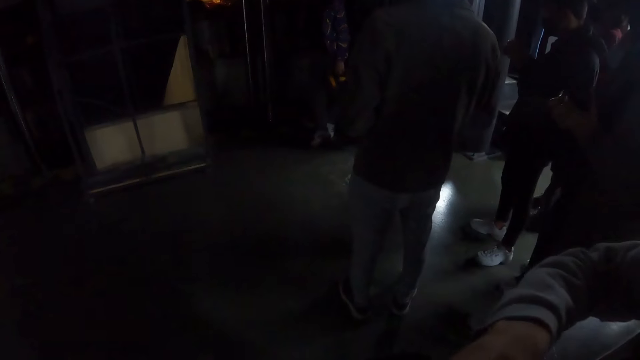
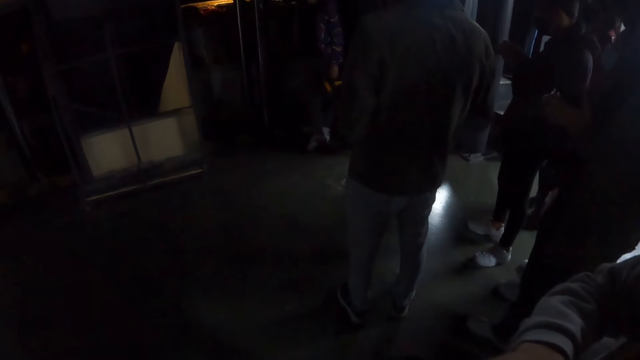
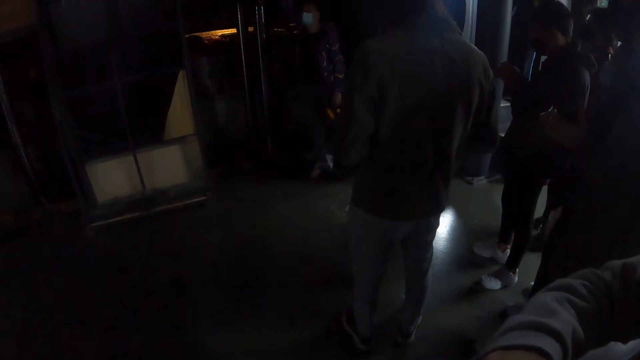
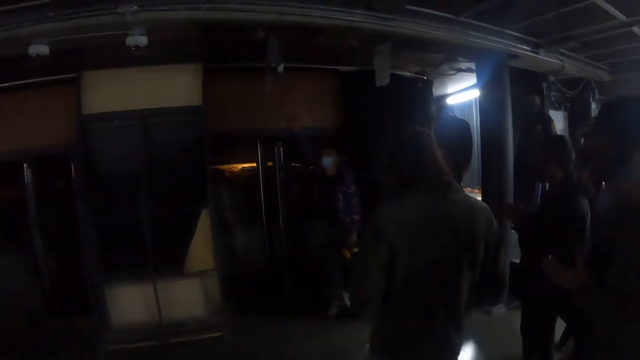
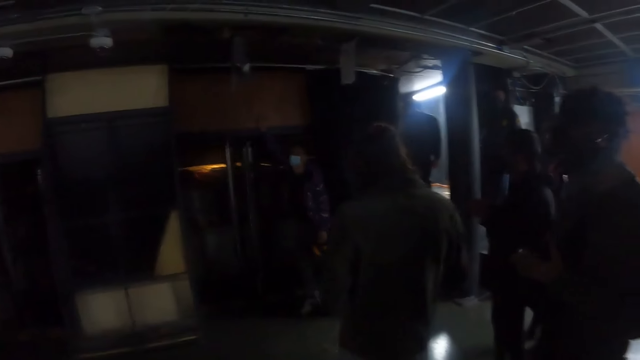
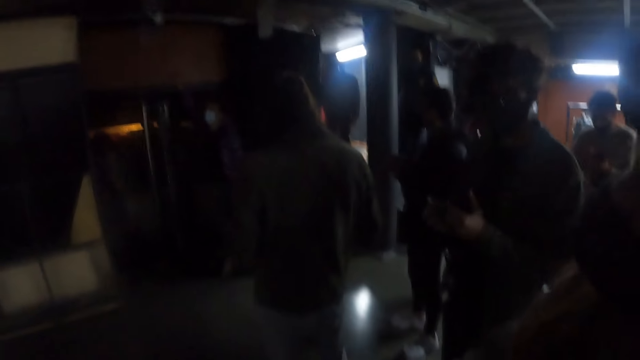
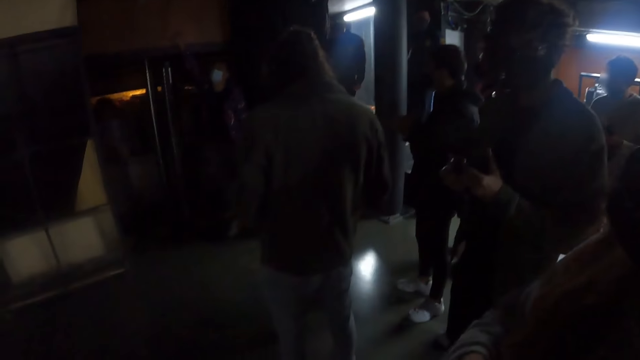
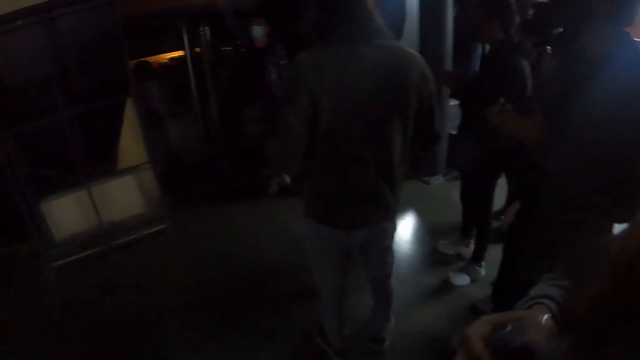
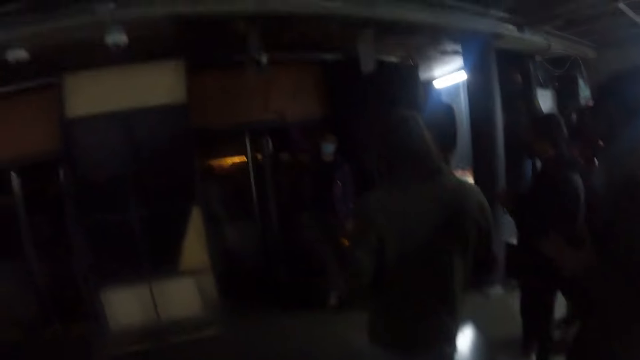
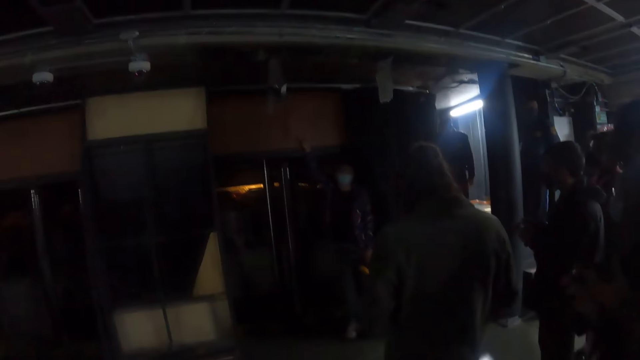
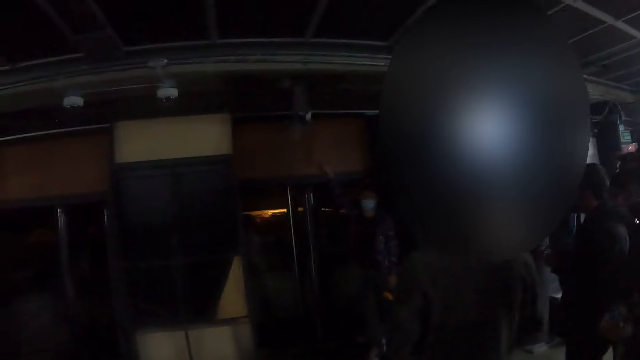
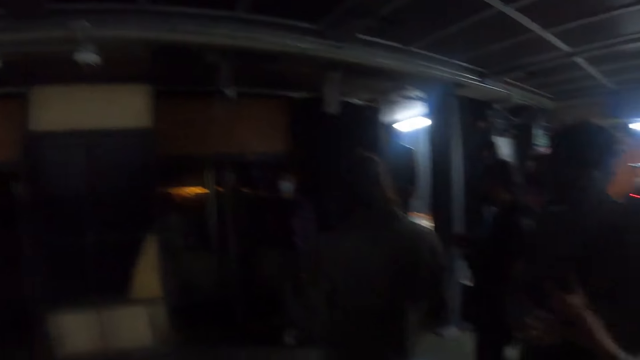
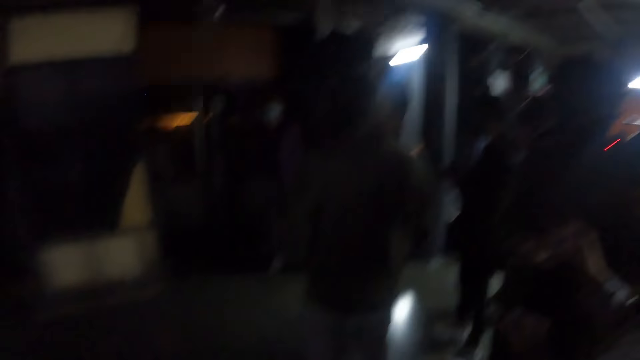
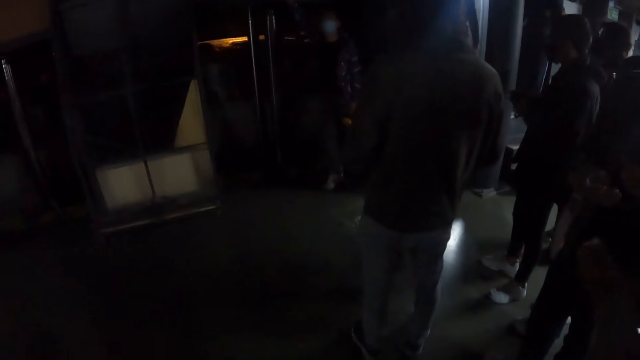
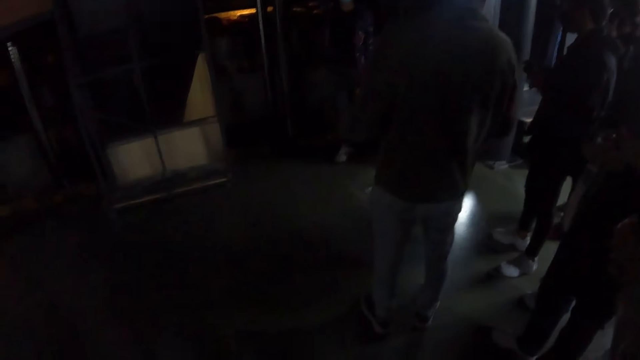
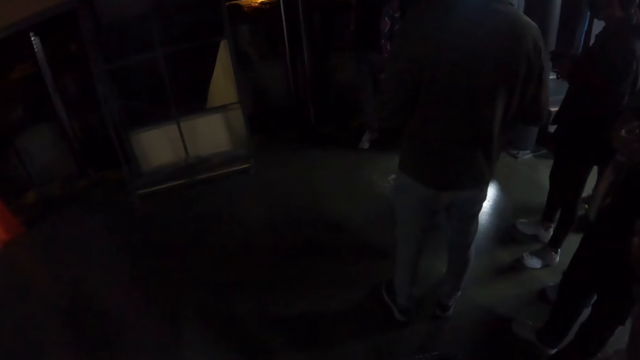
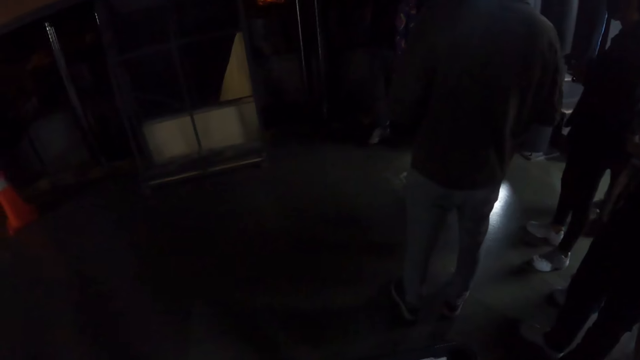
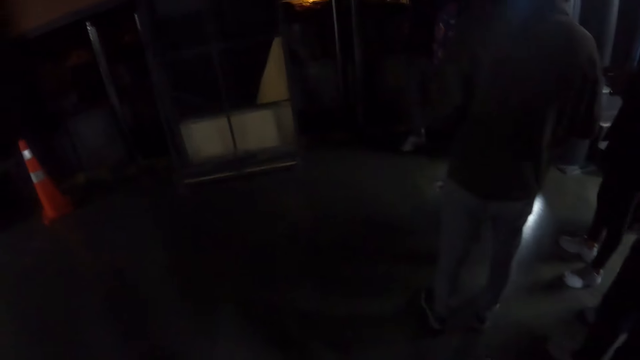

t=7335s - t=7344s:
The camera wearer looks around the room.

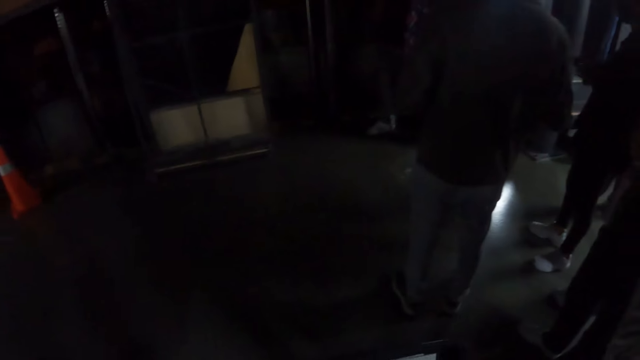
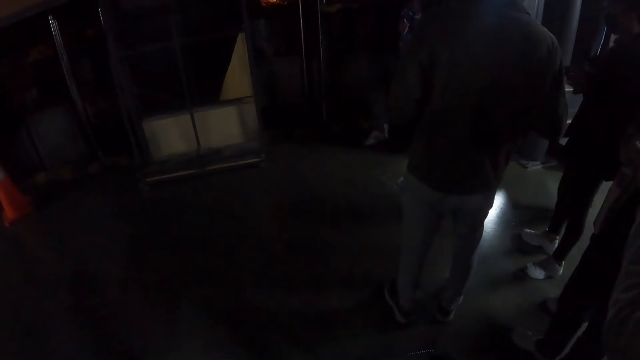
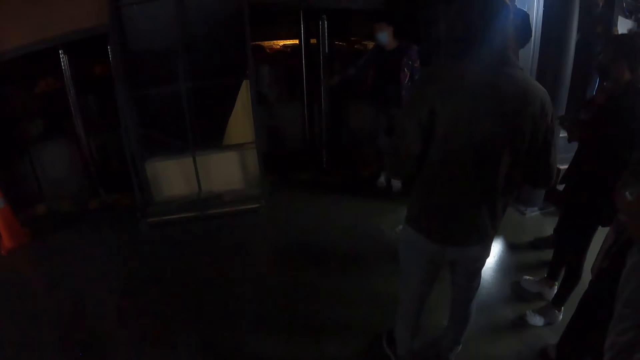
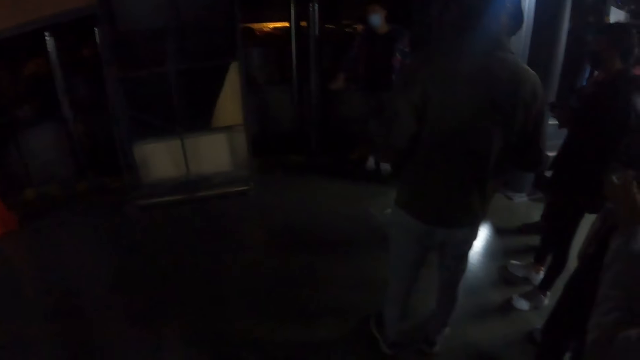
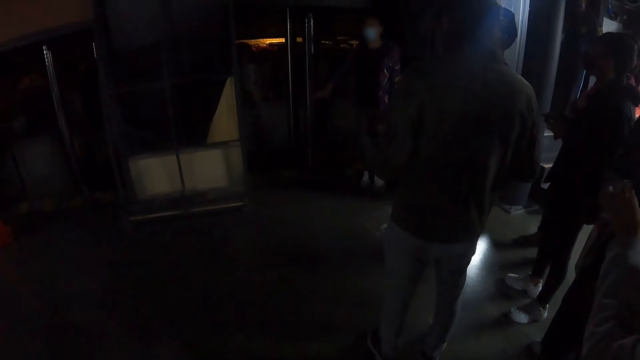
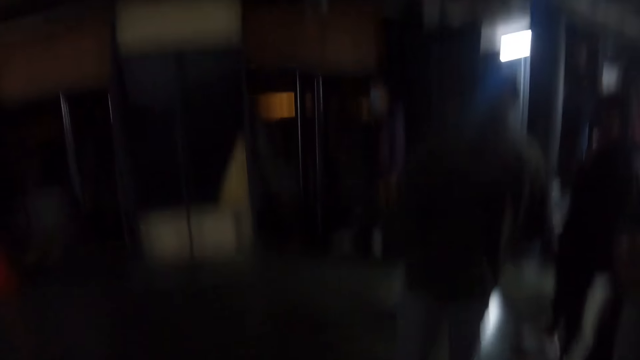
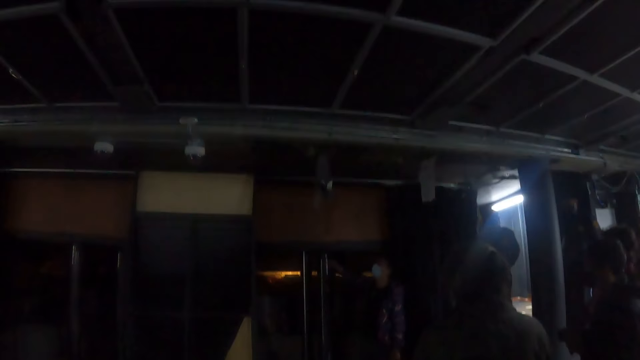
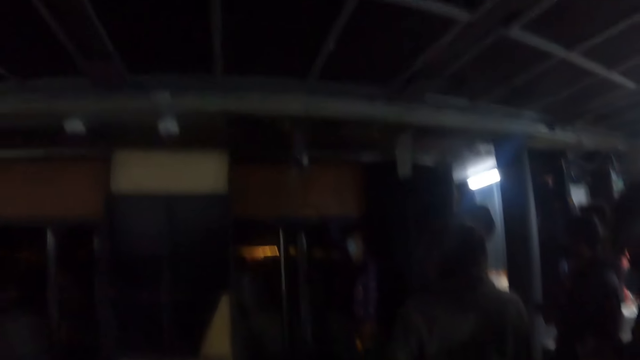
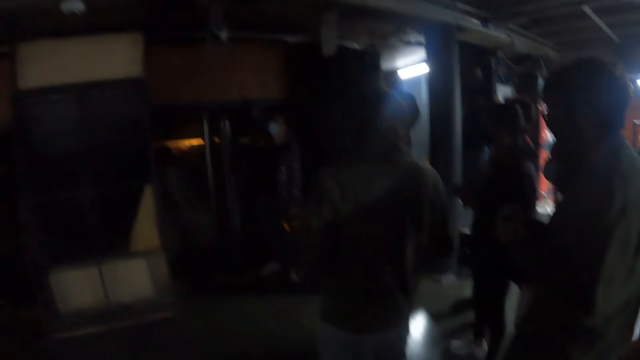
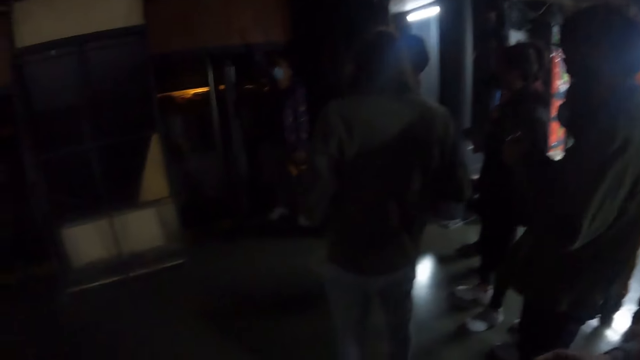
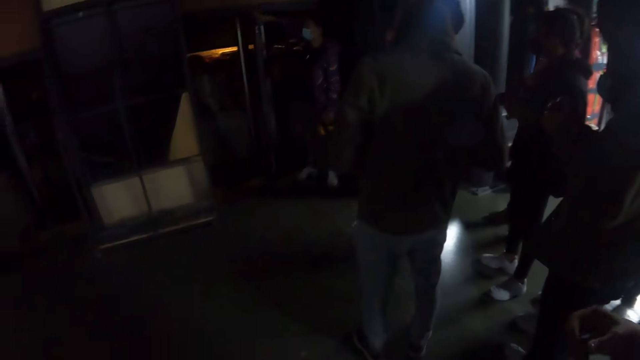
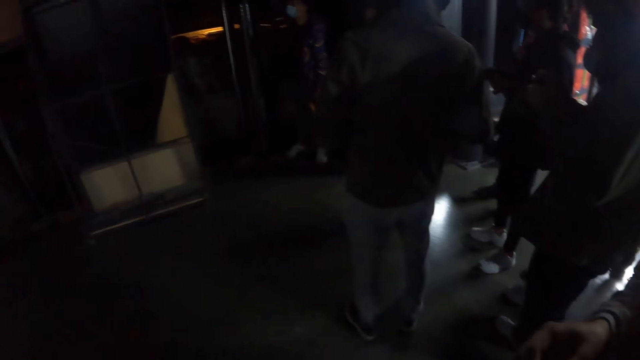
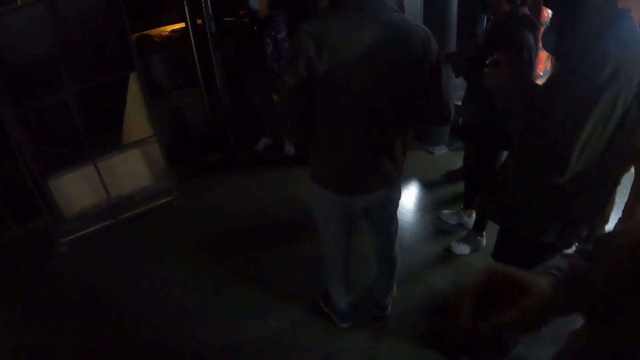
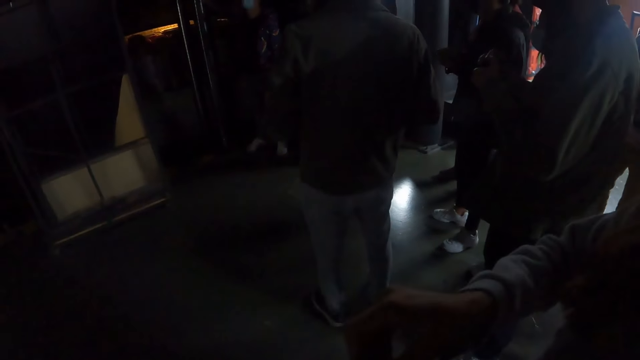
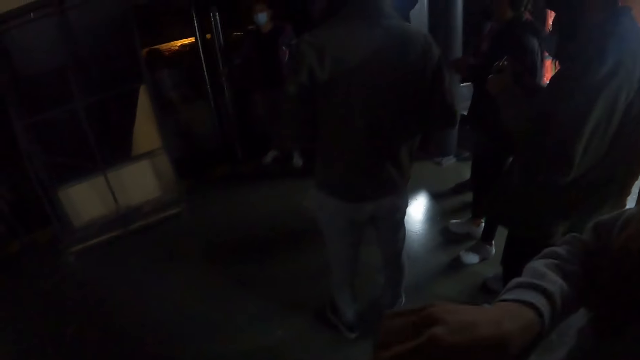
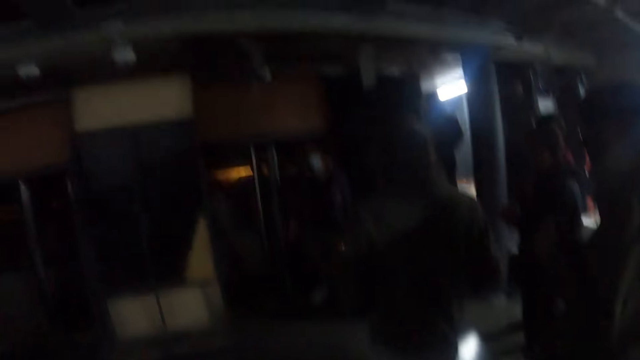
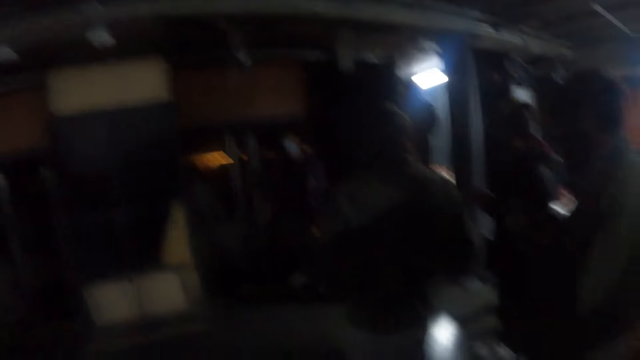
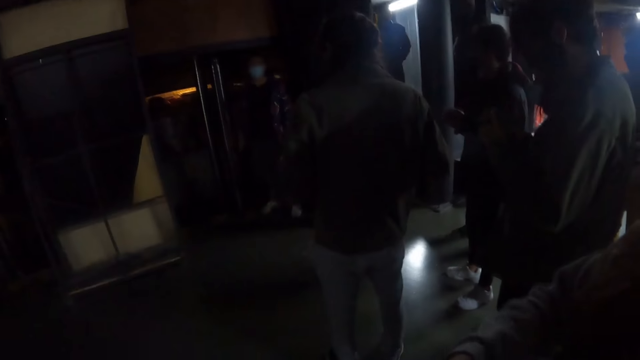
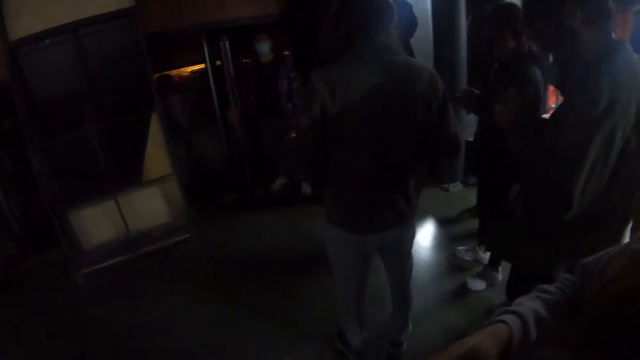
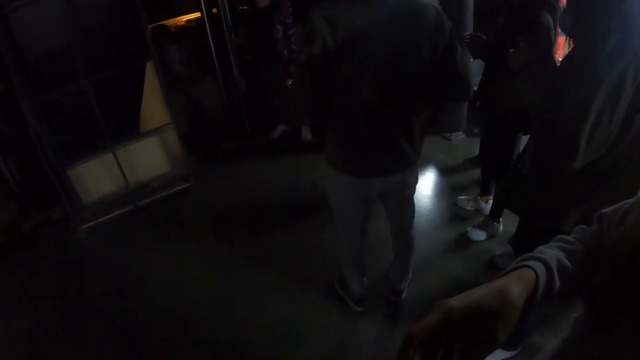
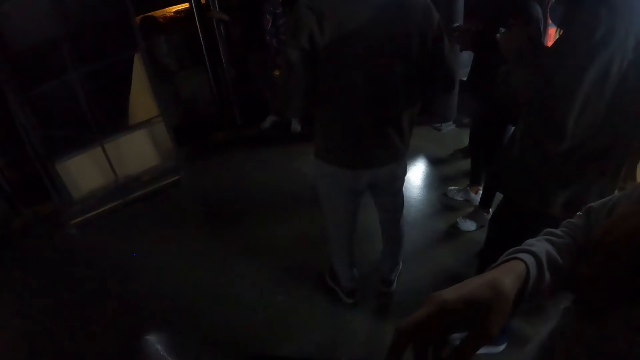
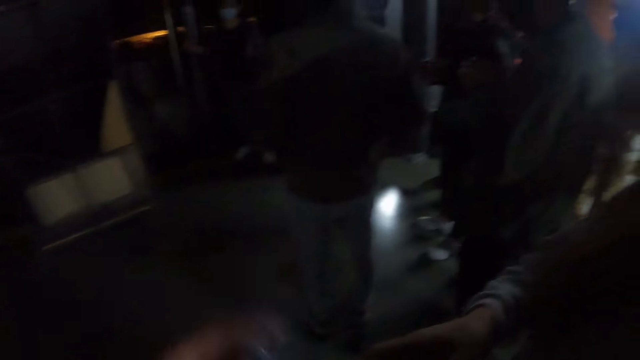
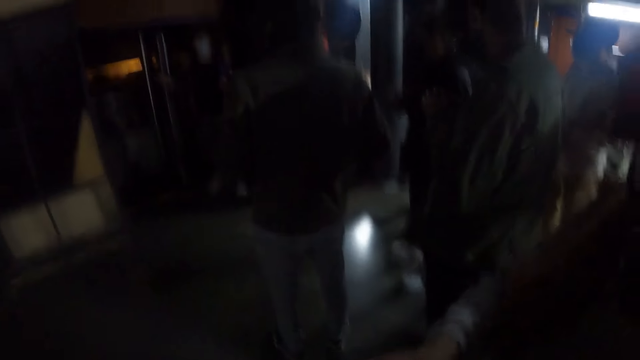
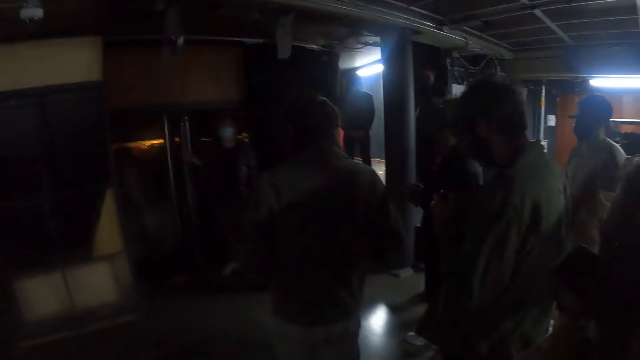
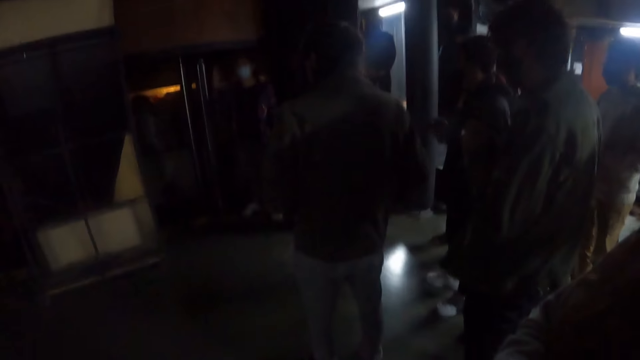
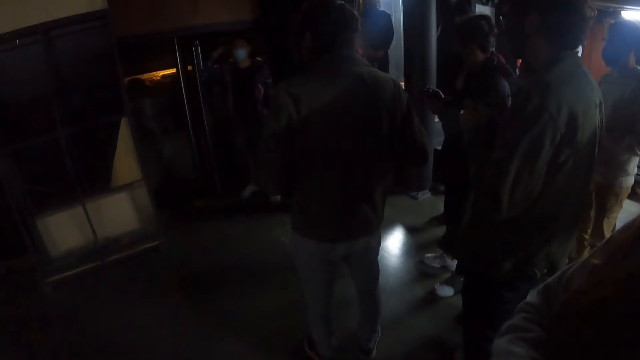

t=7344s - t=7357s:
A man does a hand gesture. The man does a hand gesture again. The camera wearer looks around the room.
